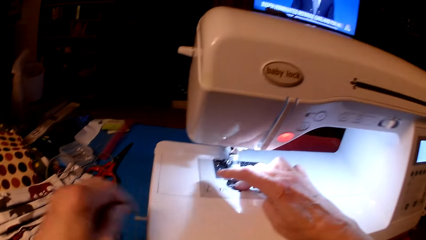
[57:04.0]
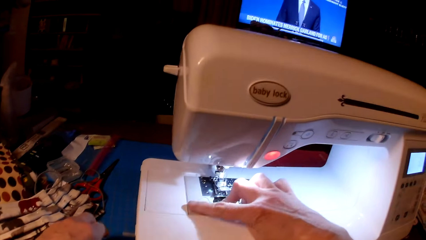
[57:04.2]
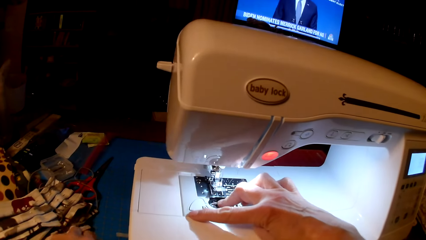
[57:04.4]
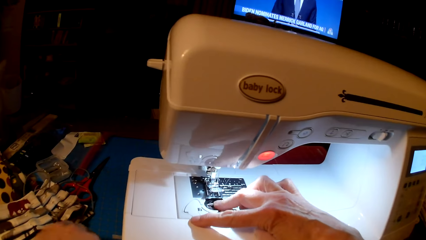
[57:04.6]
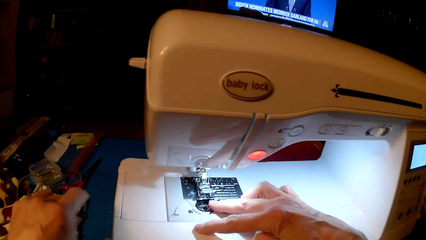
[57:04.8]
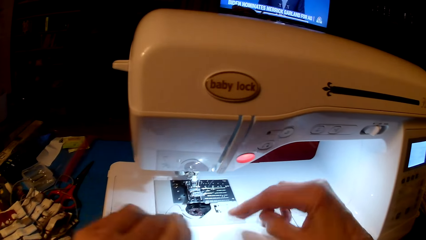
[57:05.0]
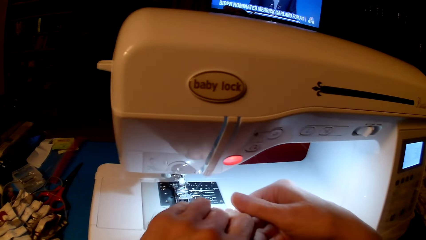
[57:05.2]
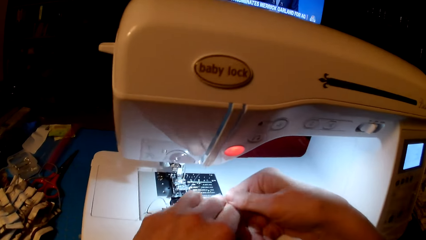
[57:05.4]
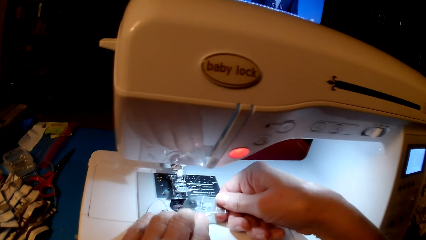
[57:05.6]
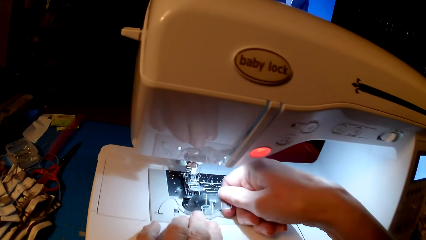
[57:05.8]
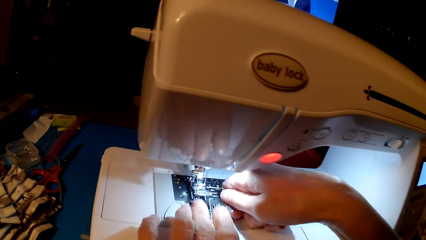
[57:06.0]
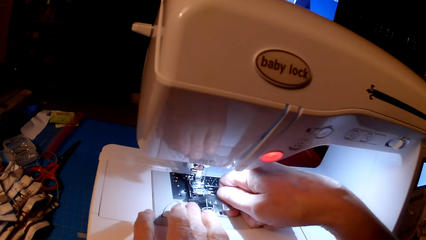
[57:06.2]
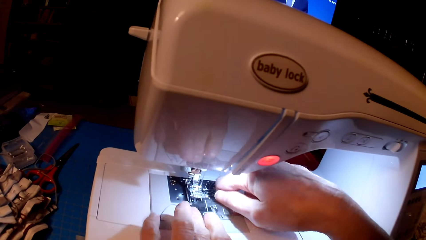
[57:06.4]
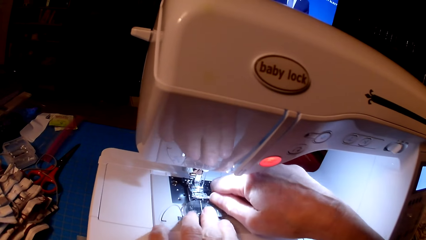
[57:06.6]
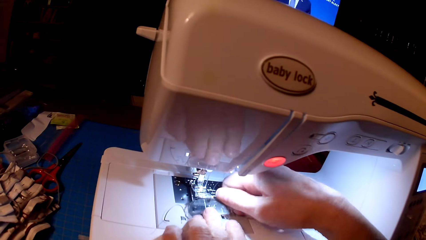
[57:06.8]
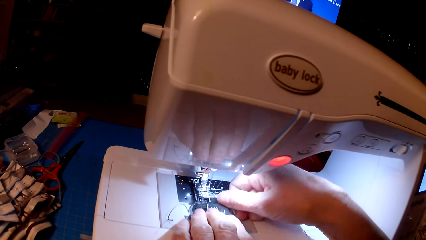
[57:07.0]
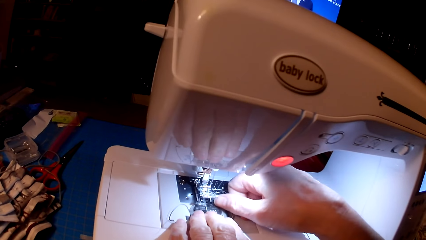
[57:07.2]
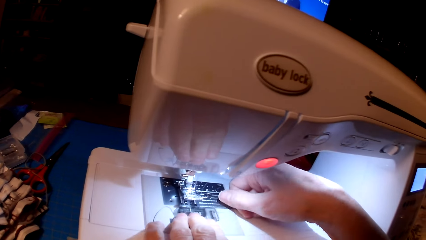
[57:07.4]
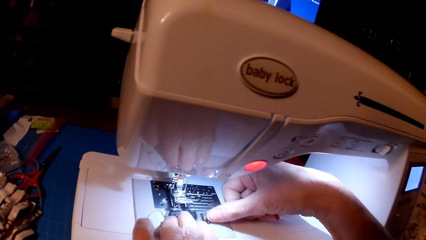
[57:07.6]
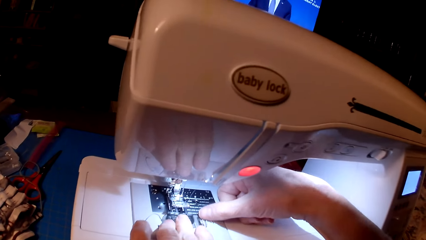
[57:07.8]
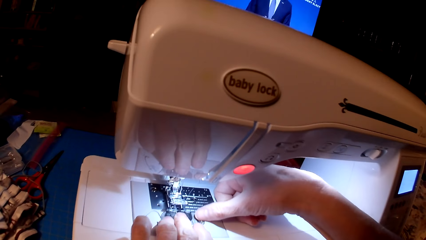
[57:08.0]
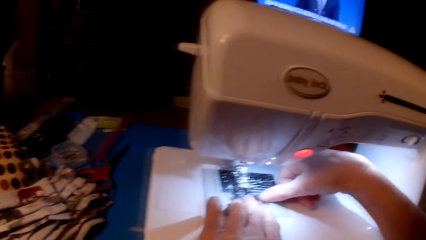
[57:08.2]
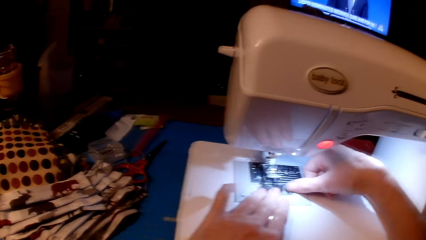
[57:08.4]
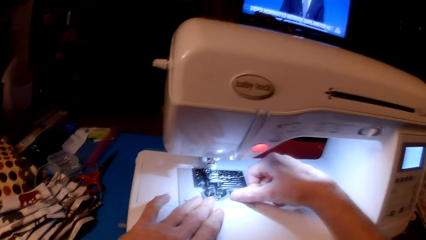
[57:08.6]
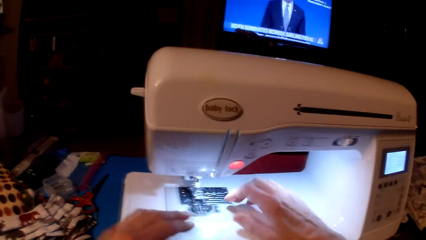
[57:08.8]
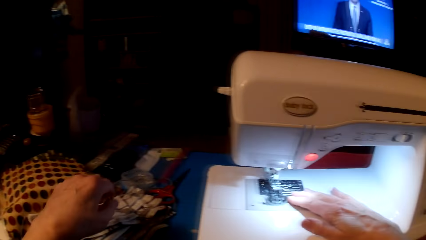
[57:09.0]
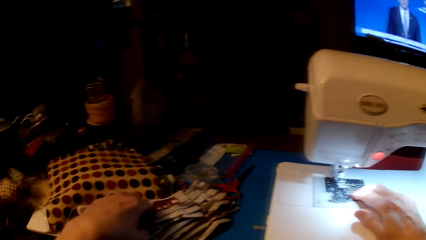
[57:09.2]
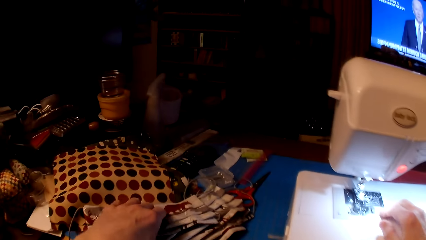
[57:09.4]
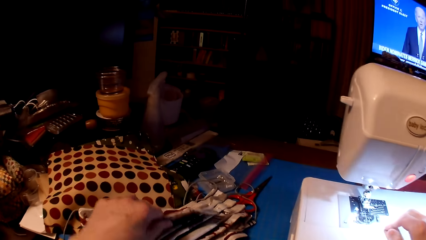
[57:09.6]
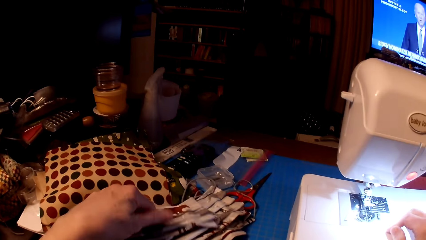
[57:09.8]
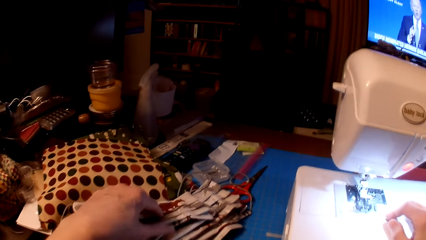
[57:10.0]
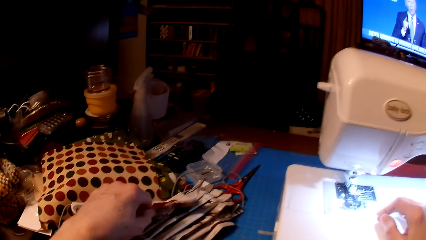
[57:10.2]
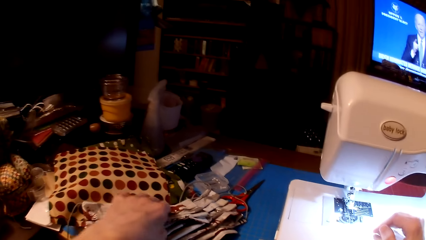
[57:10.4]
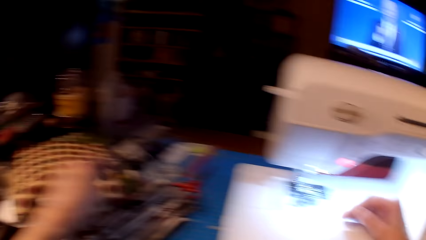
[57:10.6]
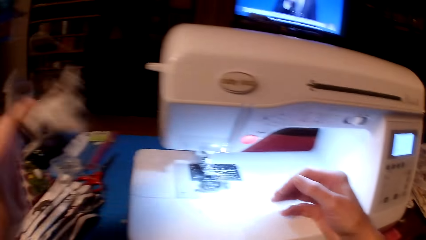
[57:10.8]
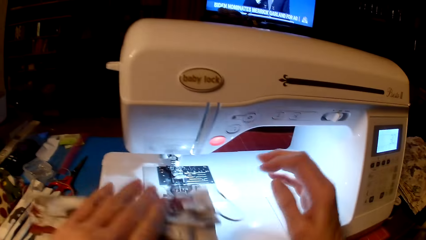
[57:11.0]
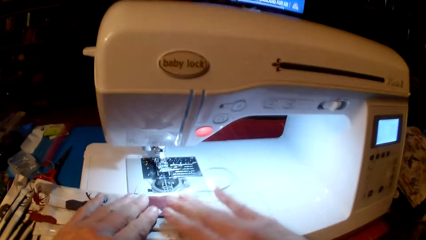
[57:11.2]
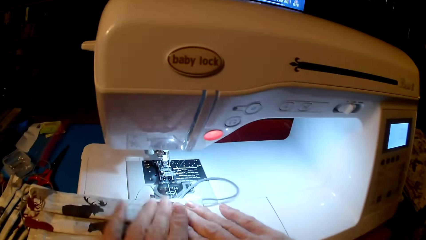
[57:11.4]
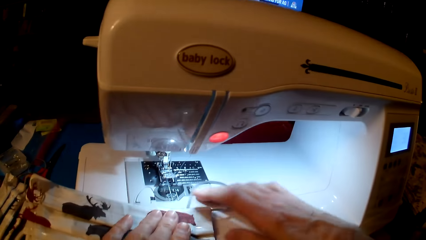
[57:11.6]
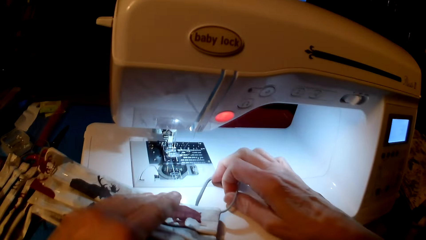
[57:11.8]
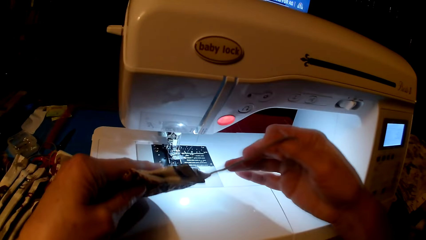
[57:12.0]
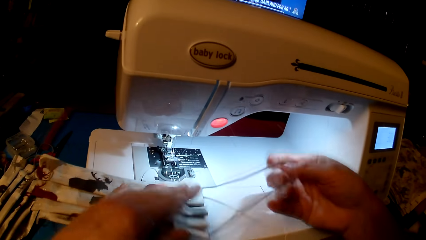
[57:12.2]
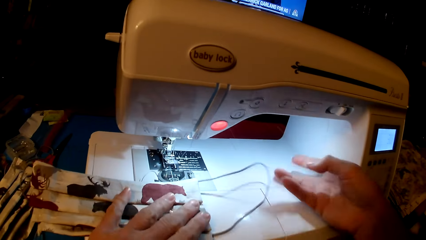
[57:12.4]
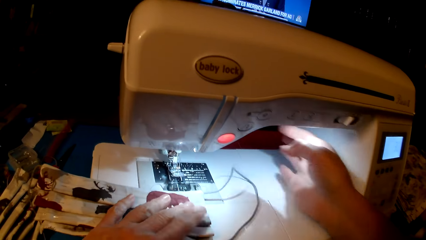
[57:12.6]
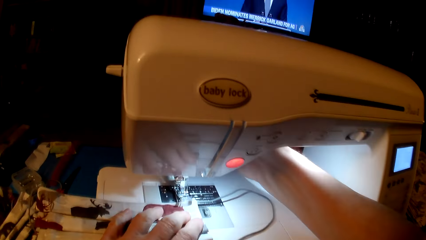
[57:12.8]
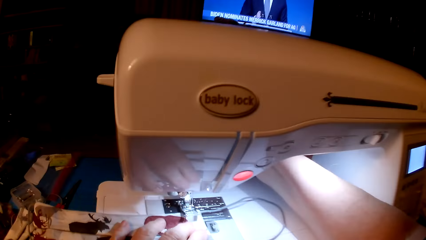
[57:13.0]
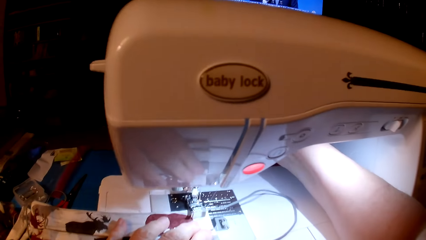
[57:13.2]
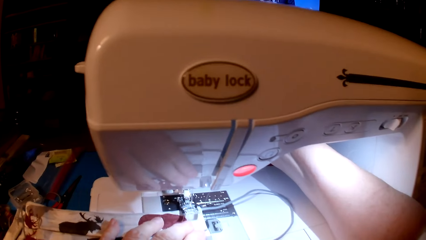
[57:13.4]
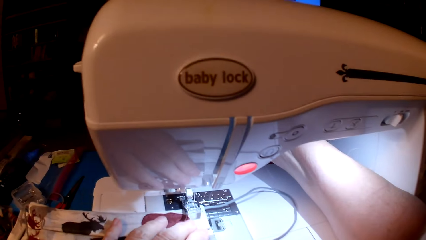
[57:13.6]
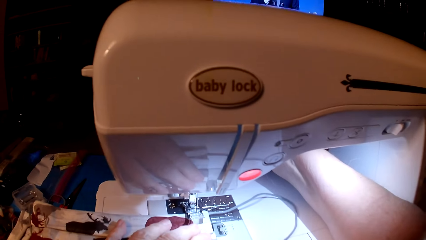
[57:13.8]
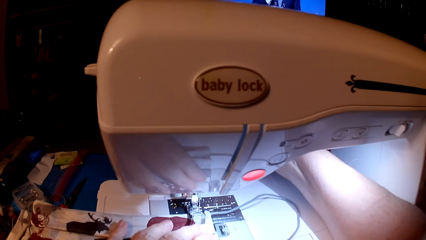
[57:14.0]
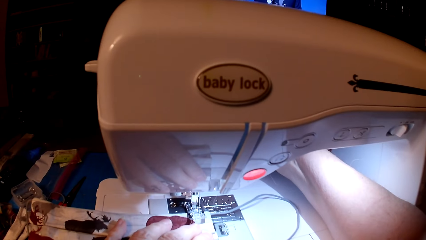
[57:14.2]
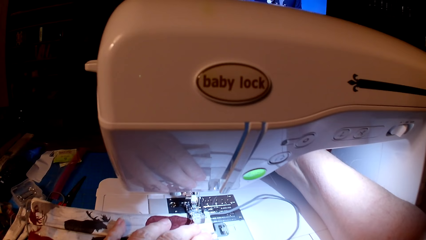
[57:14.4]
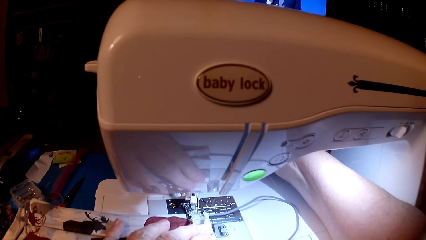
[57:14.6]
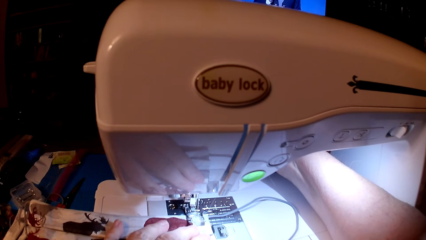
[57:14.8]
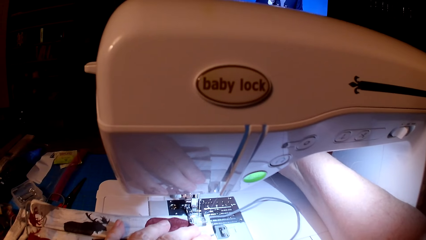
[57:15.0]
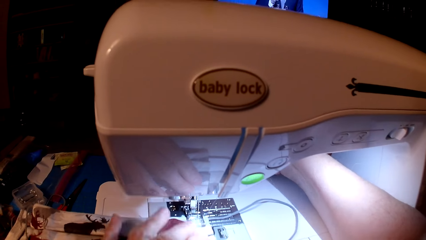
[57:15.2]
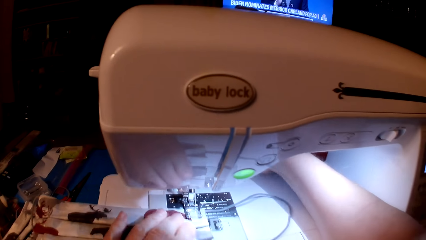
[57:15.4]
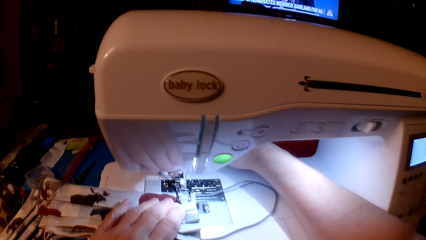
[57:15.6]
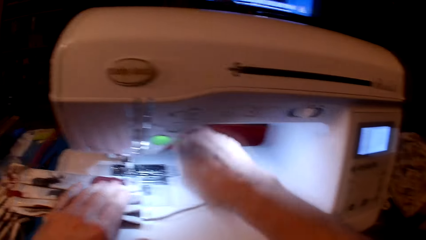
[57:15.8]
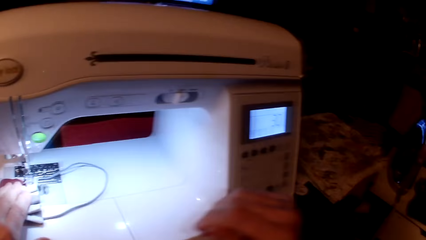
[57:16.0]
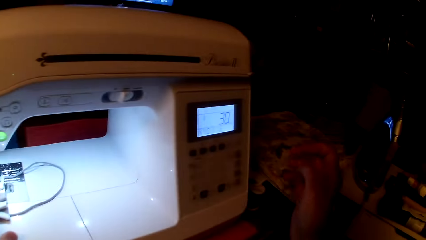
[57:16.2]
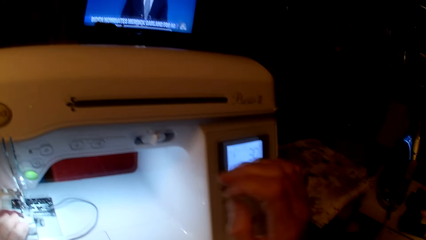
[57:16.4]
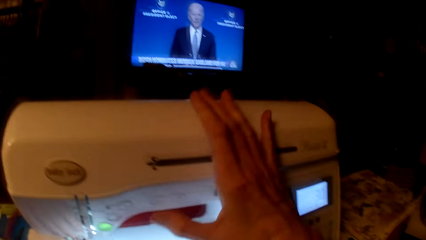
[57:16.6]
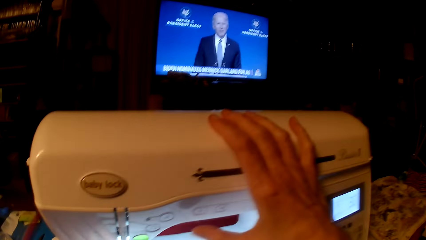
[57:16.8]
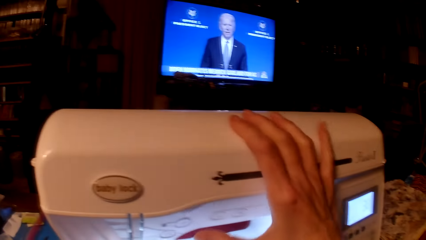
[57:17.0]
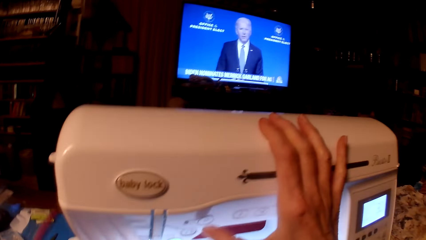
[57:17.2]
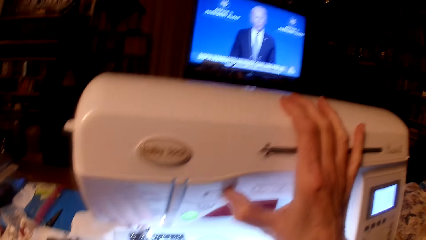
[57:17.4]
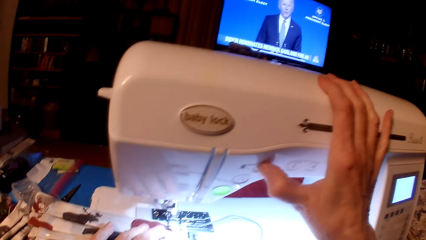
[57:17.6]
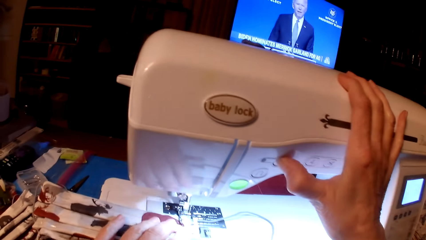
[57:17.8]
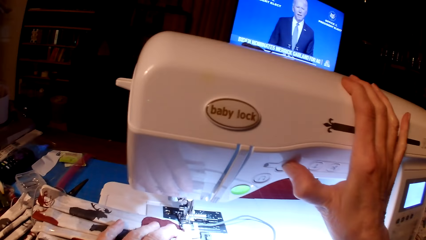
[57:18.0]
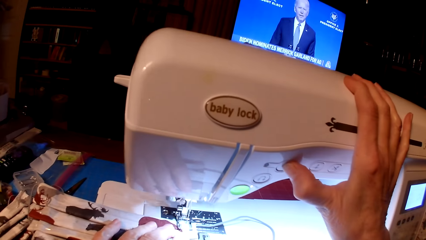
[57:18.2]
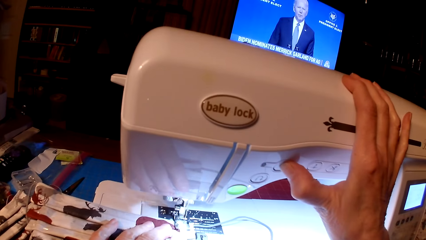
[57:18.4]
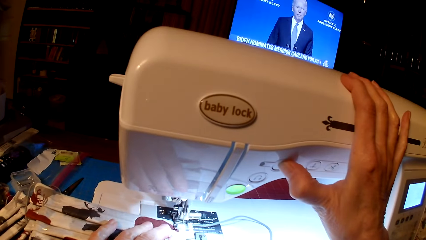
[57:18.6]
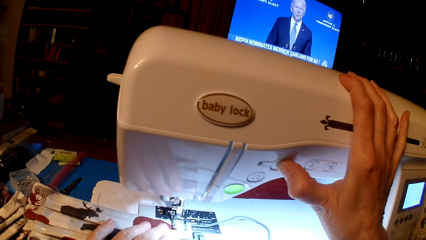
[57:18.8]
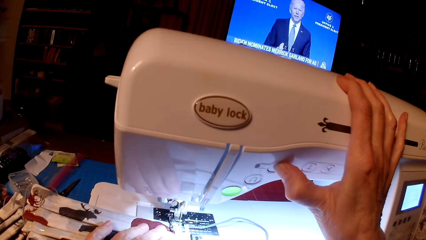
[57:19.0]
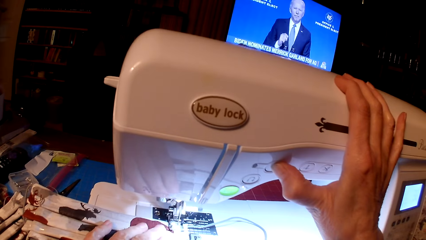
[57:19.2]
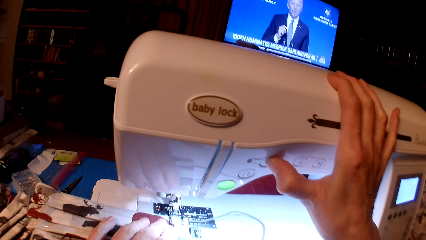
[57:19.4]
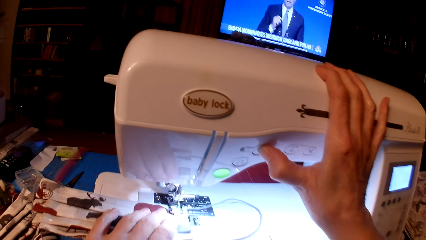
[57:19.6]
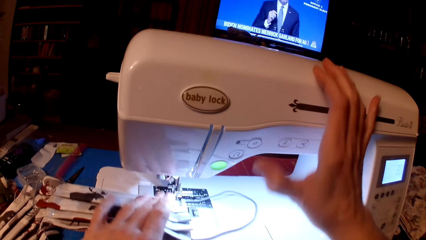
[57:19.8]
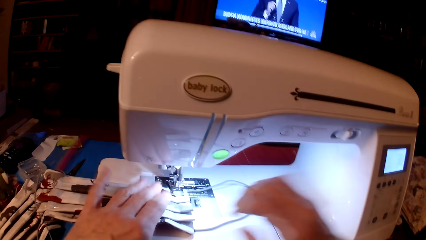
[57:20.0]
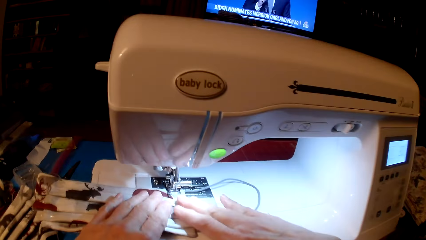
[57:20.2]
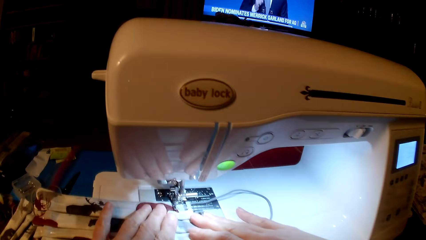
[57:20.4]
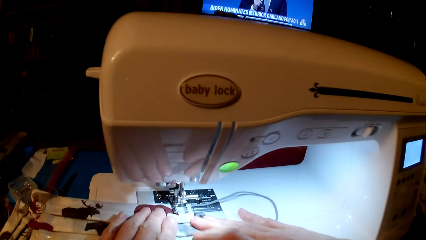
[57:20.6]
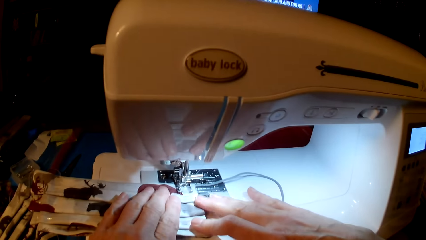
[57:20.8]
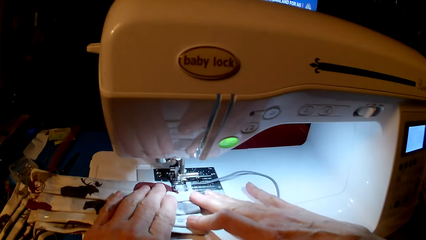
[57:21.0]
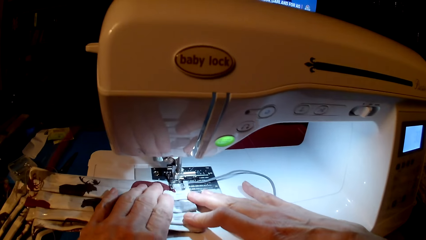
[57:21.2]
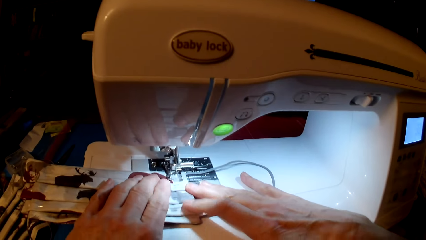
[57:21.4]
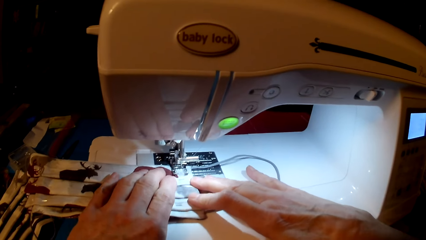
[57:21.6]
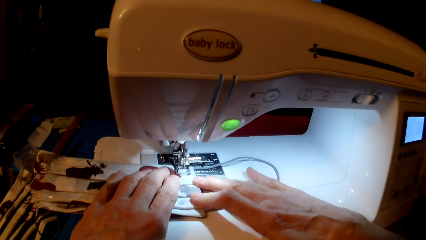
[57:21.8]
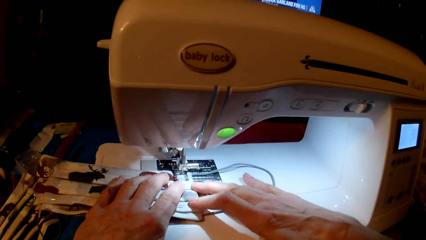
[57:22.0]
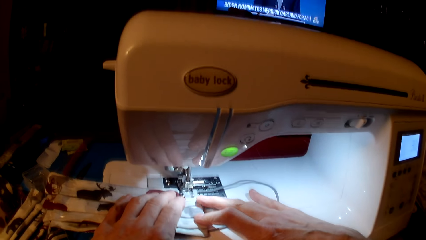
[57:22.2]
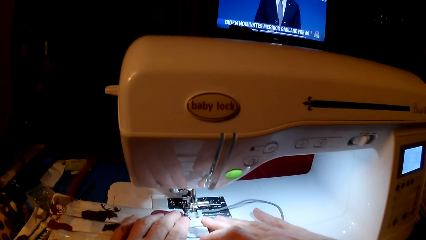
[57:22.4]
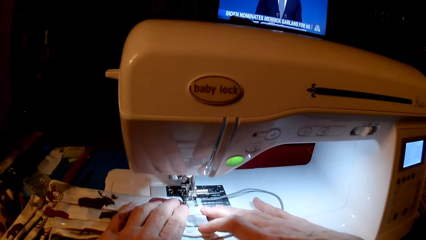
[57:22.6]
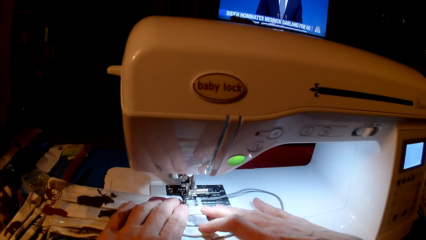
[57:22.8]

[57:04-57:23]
The camera wearer picks up the mask. They sew the mask. They press the sewing machine. They sew.
